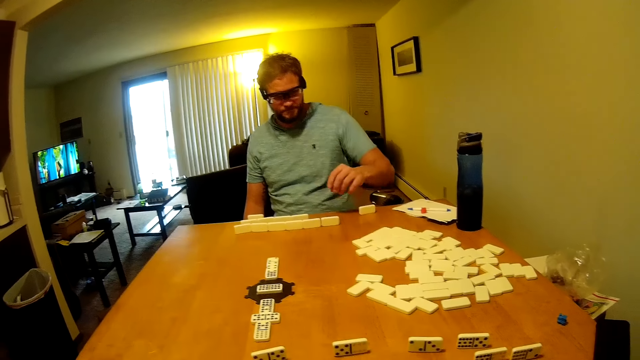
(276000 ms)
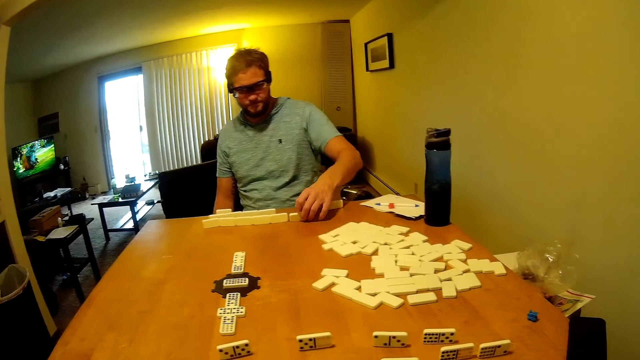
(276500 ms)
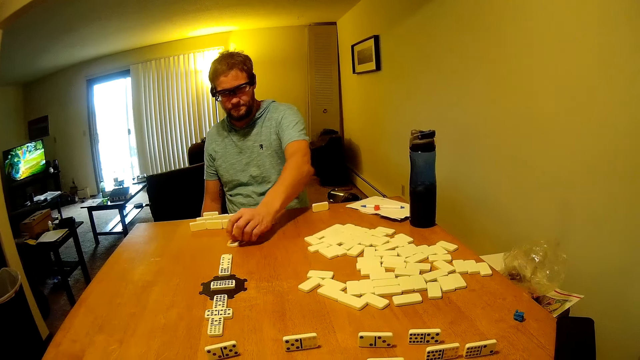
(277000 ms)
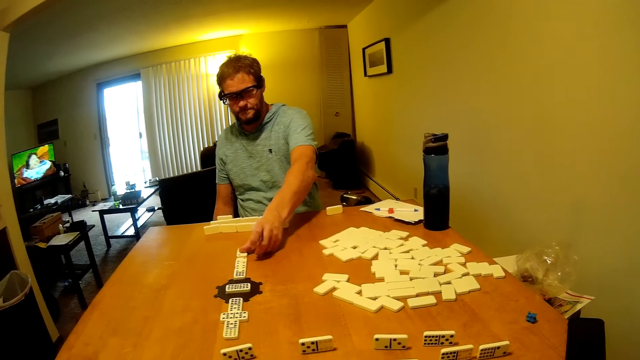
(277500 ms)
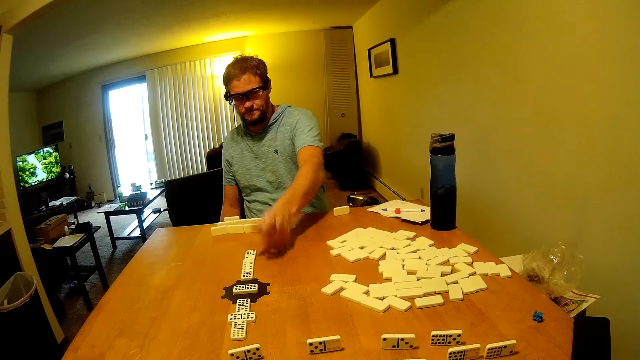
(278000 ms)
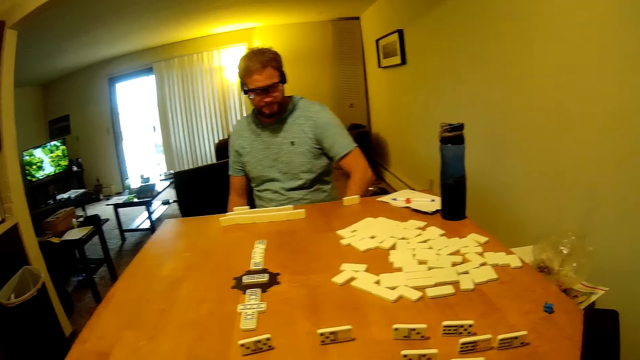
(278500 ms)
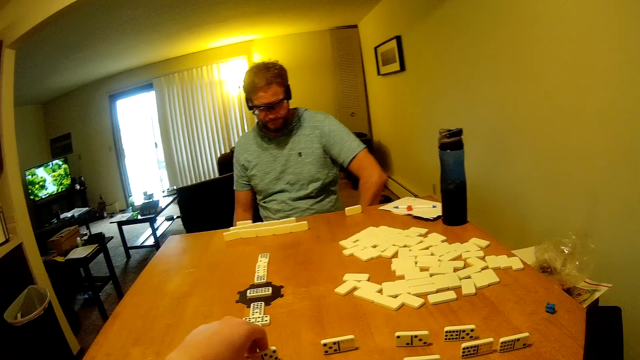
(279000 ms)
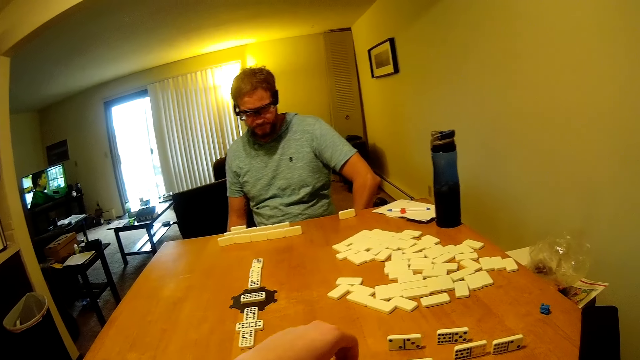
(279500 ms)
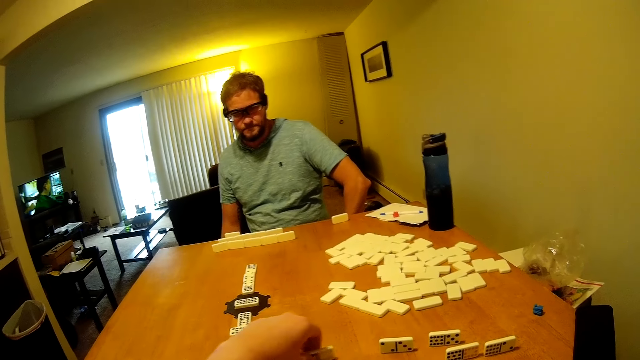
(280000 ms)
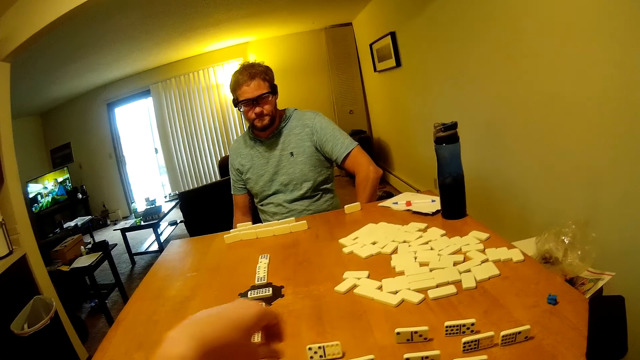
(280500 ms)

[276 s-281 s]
The camera wearer looks around the table. A man moves a domino on the table and places a domino at the back of the other. The camera wearer moves a domino on the table.

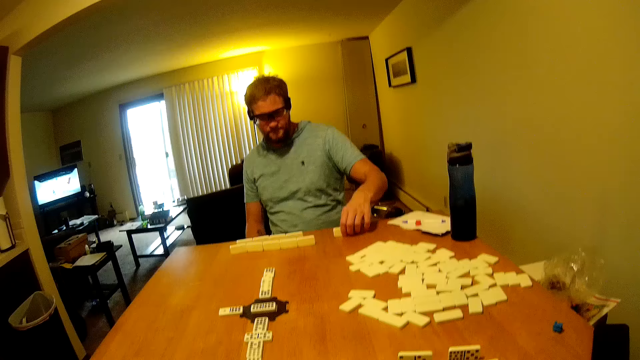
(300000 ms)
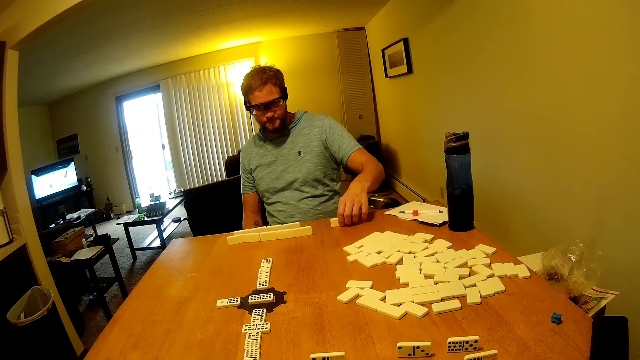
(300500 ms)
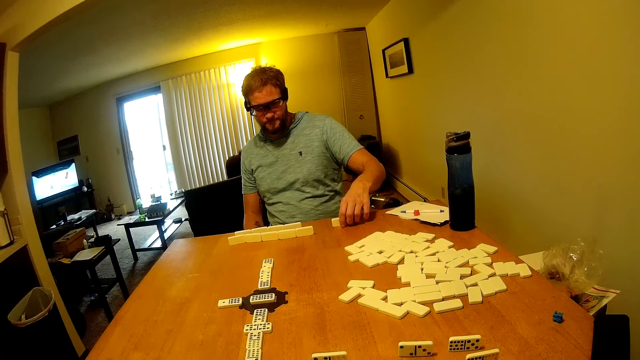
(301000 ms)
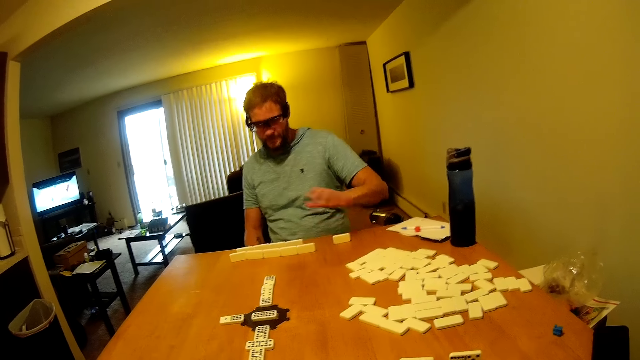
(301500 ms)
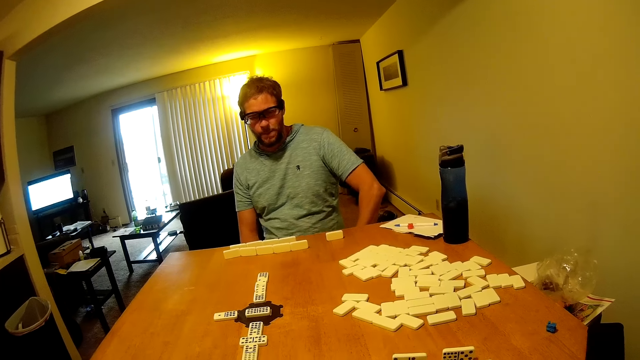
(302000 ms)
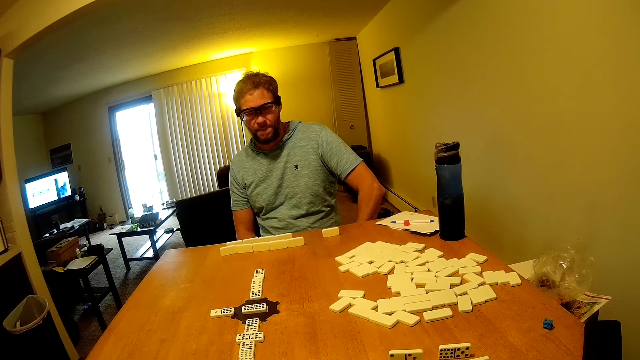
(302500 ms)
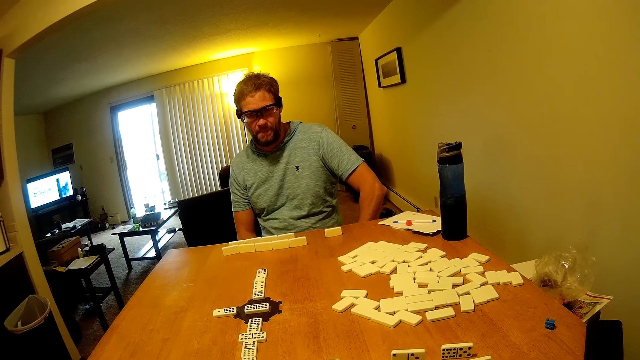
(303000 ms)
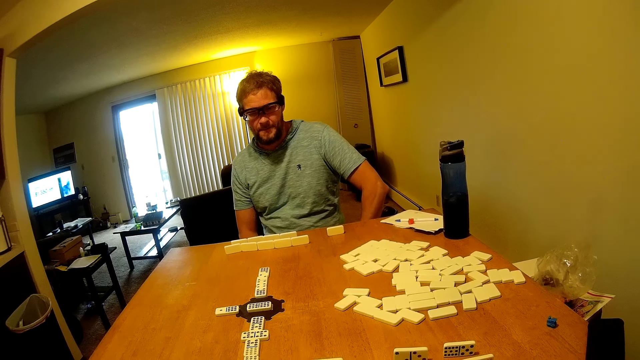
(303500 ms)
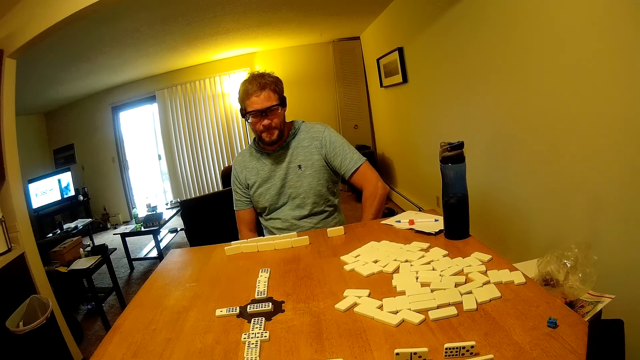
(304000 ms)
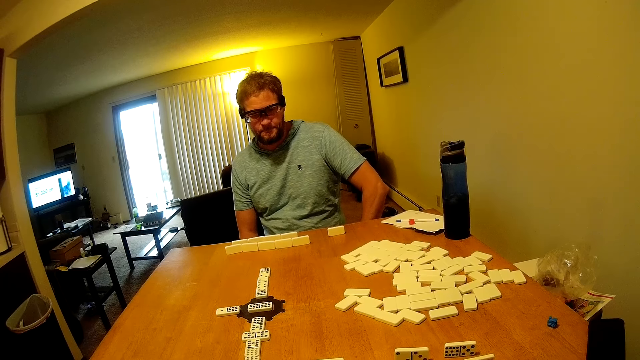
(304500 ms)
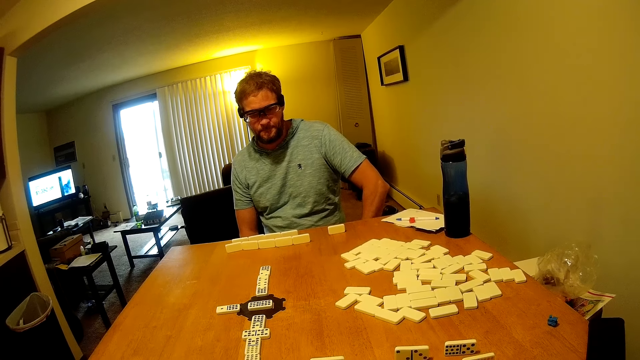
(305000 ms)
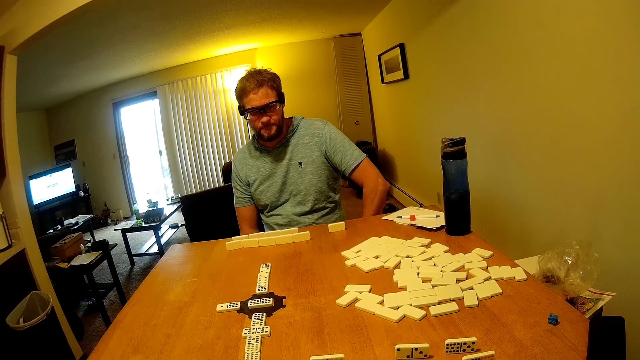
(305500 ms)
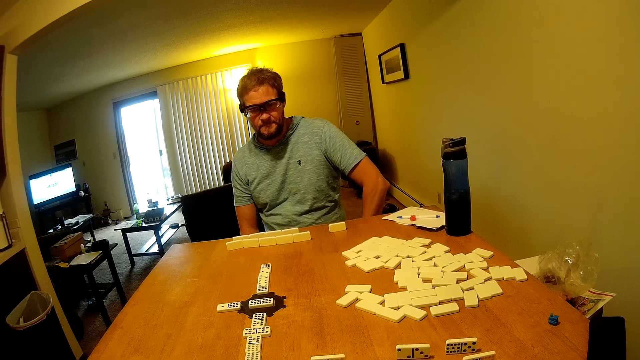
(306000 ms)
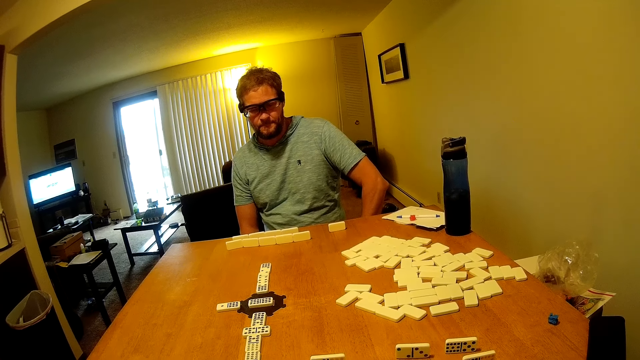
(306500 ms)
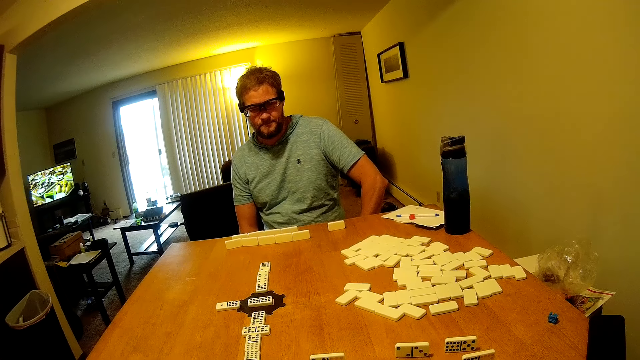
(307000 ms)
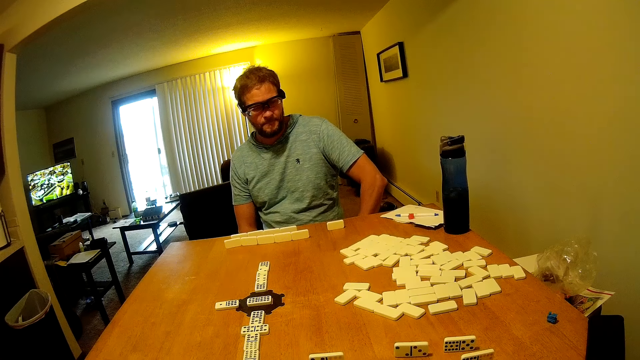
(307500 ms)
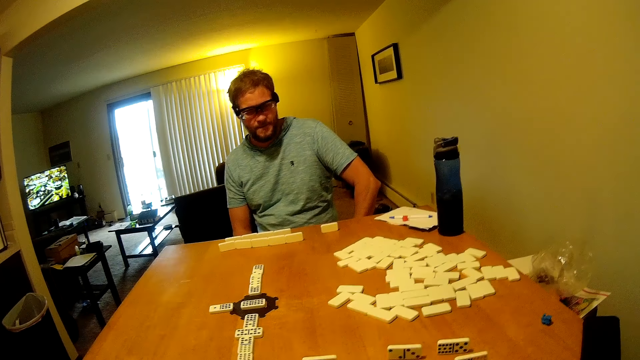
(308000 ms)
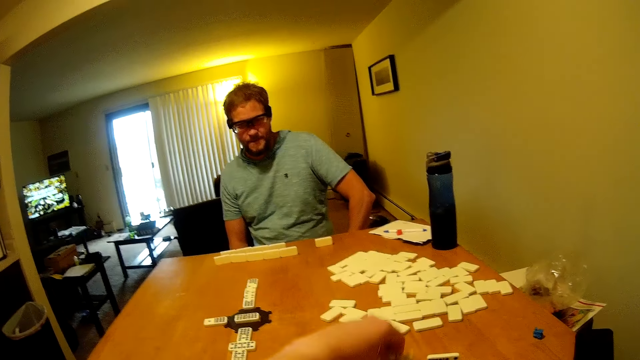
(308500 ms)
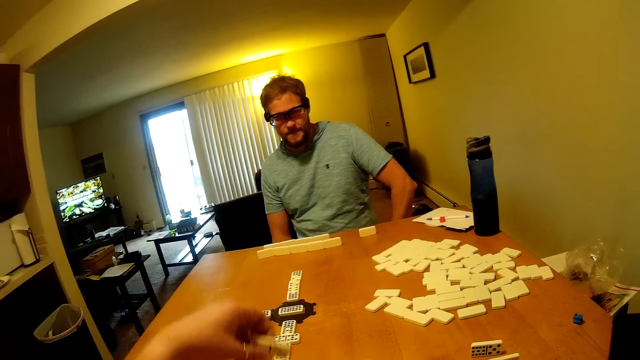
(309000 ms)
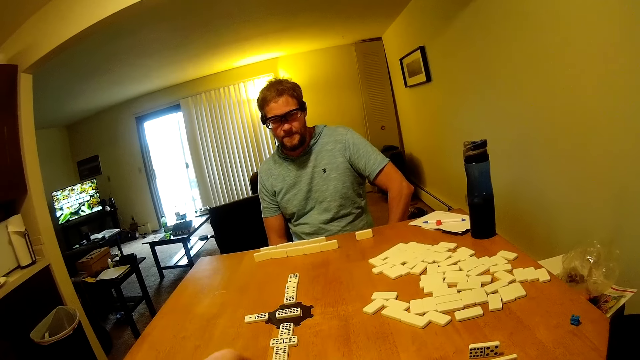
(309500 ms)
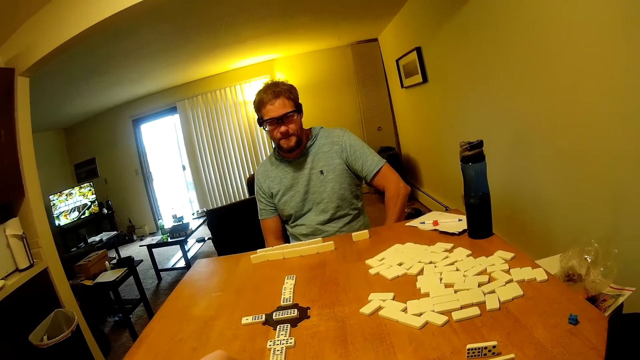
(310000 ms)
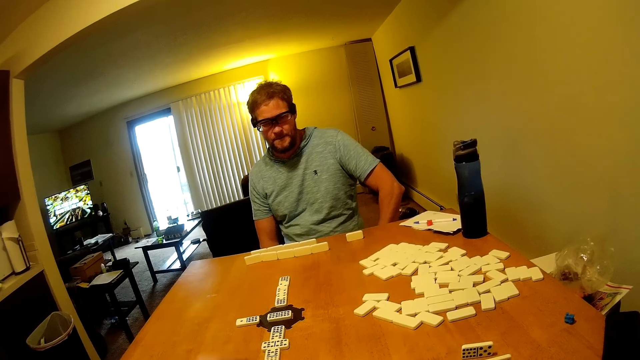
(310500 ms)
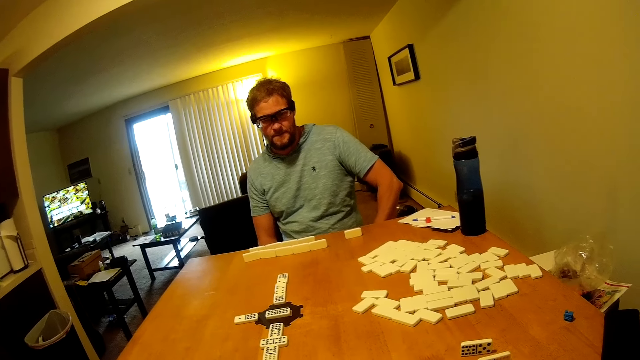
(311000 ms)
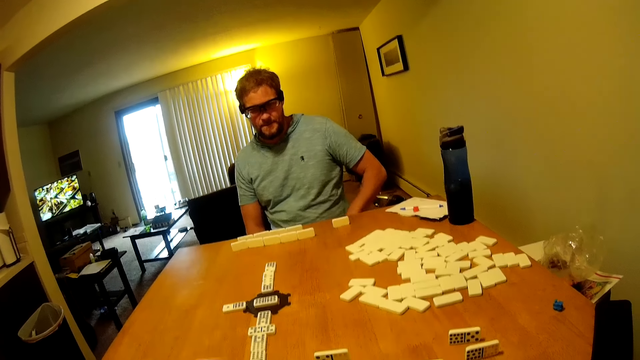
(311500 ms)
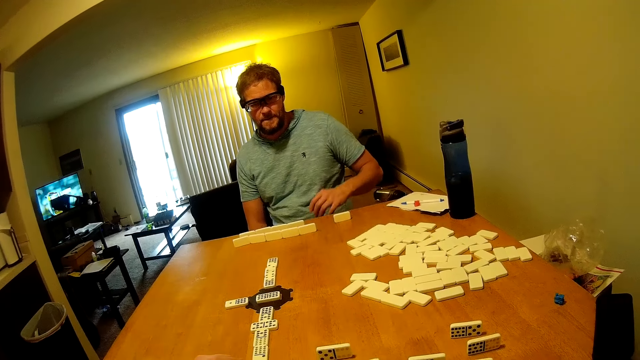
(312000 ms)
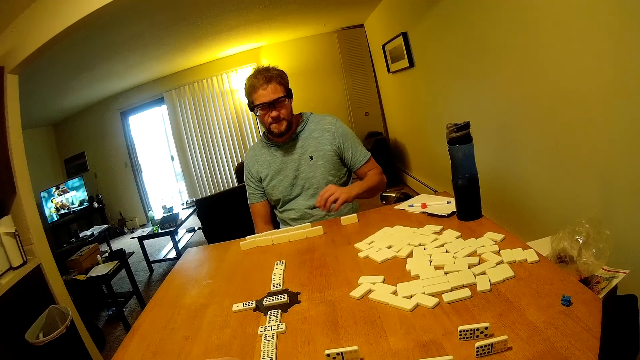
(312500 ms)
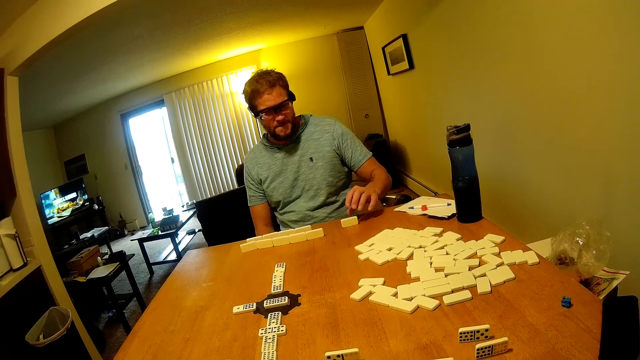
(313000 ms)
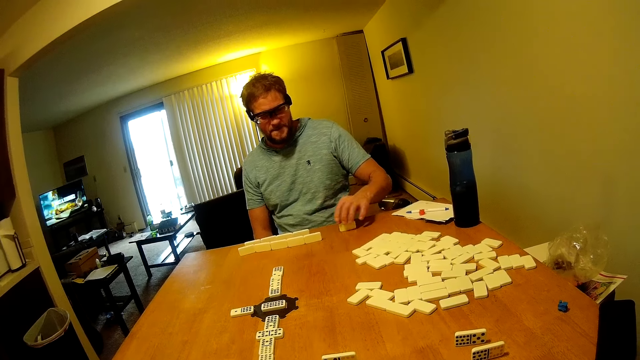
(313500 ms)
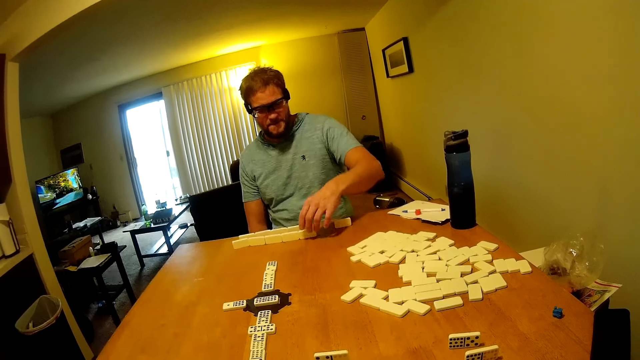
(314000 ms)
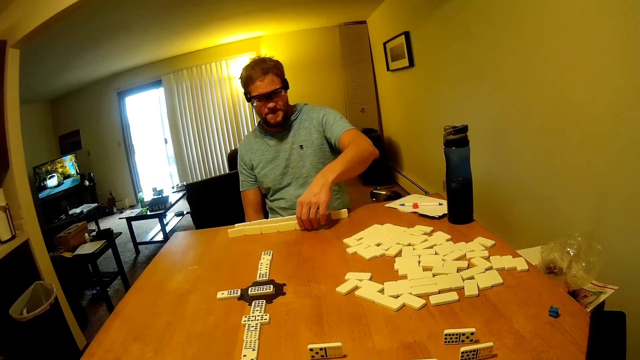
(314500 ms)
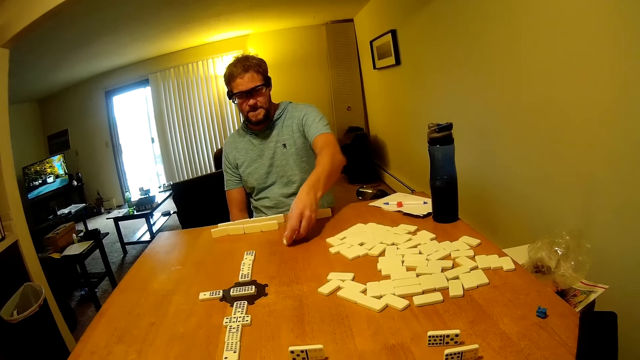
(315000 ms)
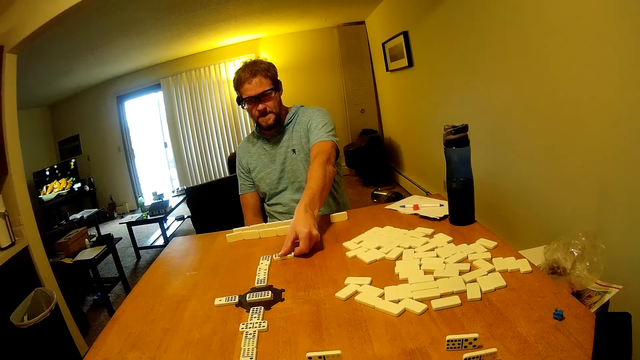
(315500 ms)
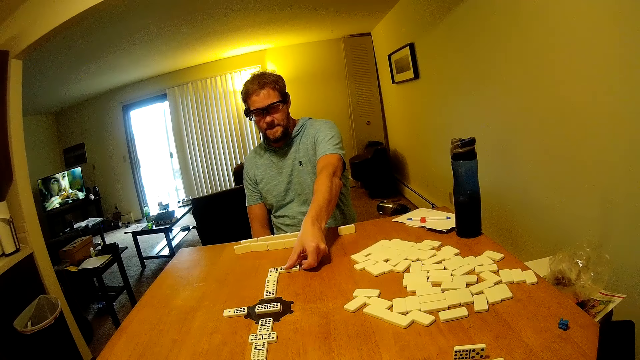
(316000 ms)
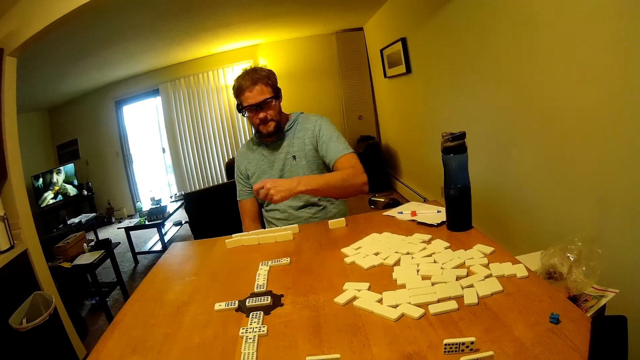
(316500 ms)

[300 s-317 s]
A man lifts his hand. The camera wearer plays domino on the table. The man plays domino on the table.
